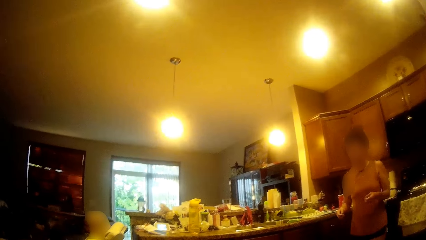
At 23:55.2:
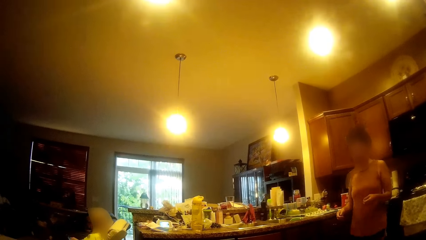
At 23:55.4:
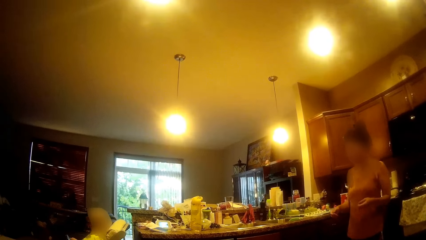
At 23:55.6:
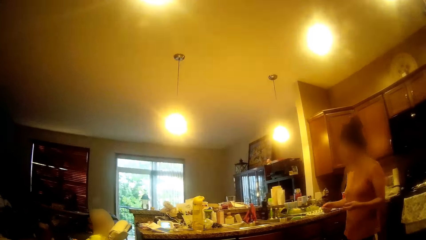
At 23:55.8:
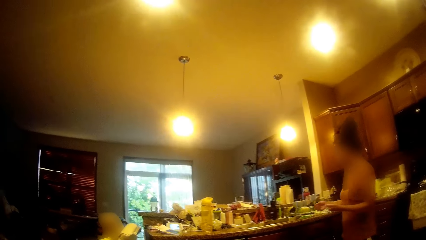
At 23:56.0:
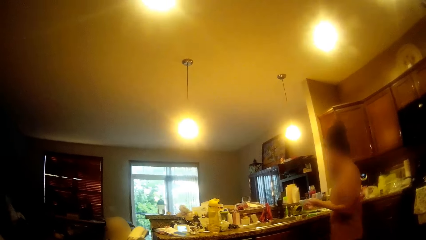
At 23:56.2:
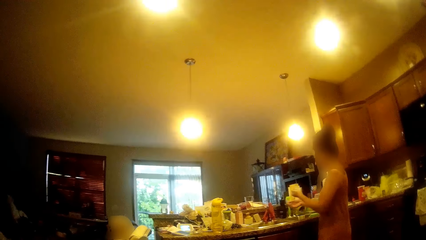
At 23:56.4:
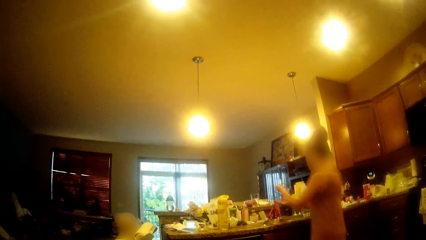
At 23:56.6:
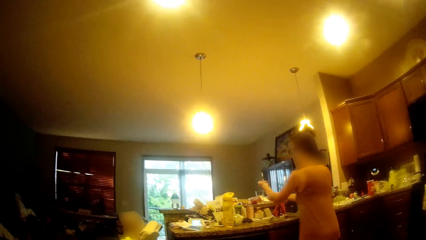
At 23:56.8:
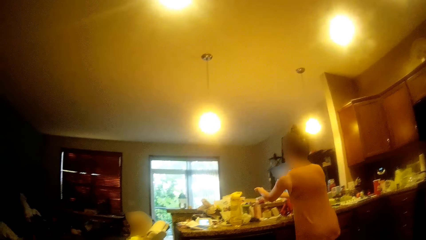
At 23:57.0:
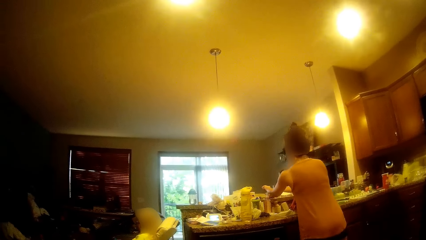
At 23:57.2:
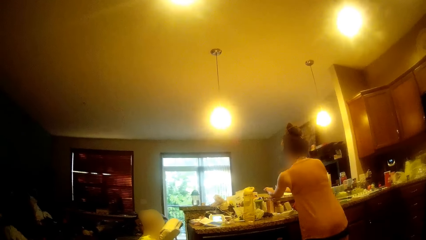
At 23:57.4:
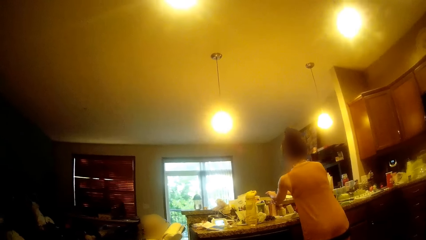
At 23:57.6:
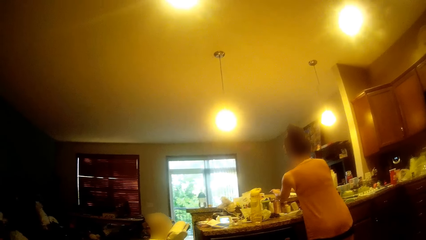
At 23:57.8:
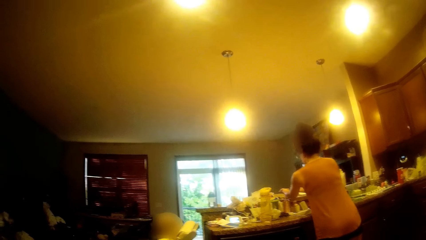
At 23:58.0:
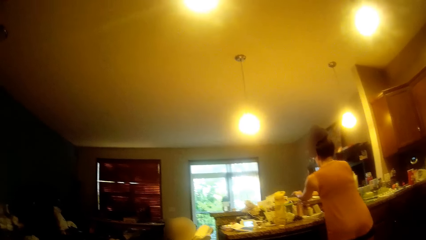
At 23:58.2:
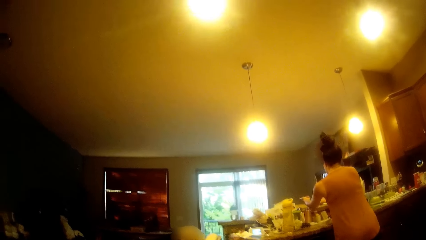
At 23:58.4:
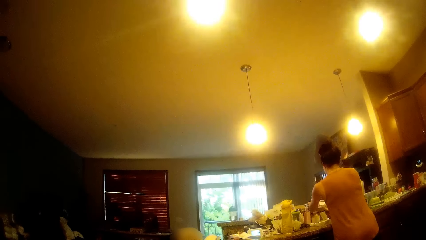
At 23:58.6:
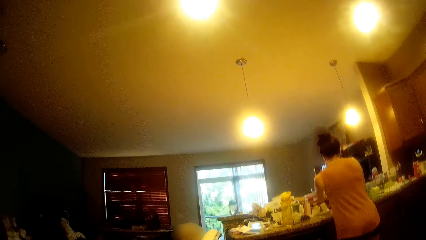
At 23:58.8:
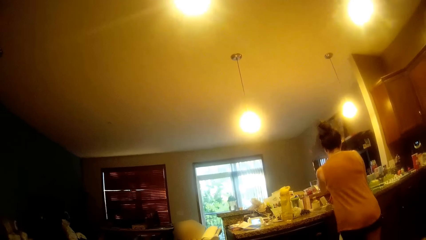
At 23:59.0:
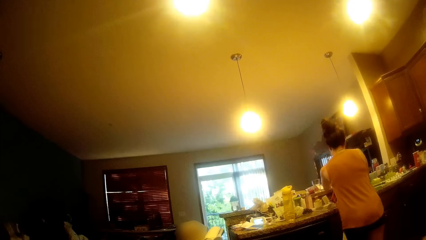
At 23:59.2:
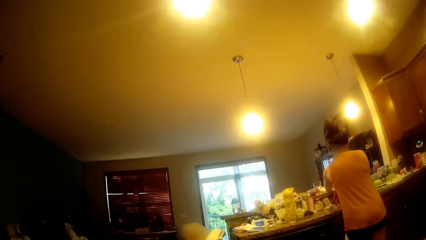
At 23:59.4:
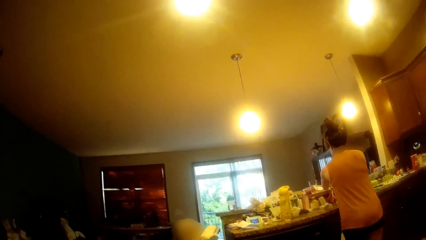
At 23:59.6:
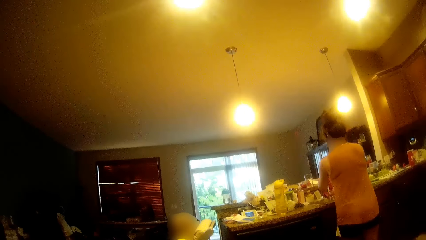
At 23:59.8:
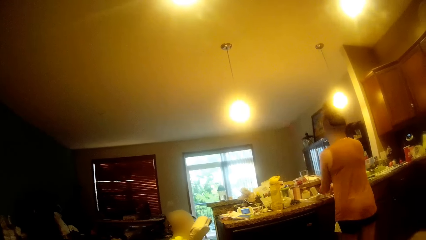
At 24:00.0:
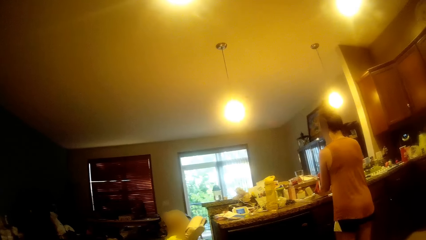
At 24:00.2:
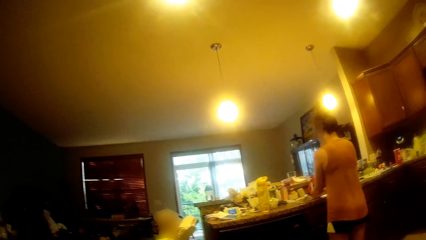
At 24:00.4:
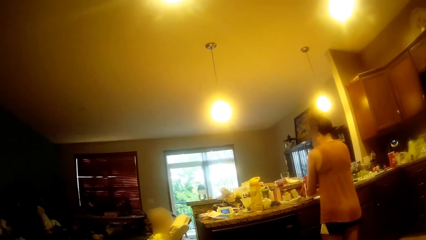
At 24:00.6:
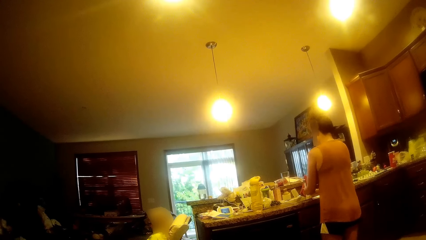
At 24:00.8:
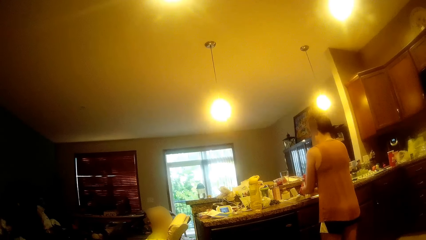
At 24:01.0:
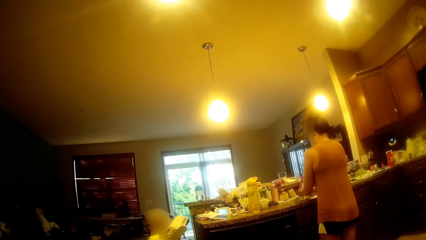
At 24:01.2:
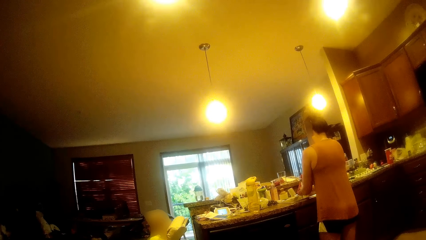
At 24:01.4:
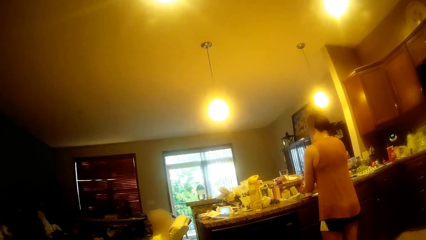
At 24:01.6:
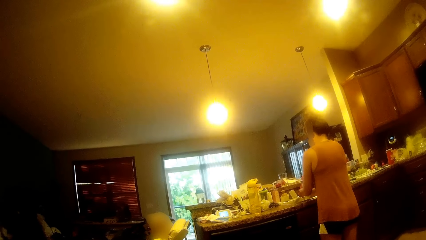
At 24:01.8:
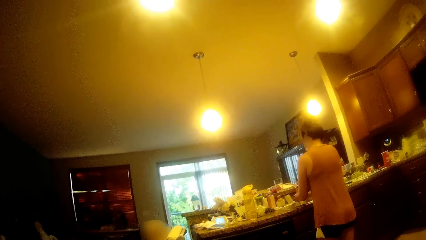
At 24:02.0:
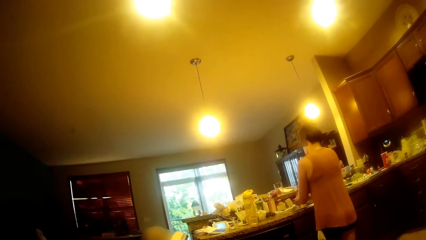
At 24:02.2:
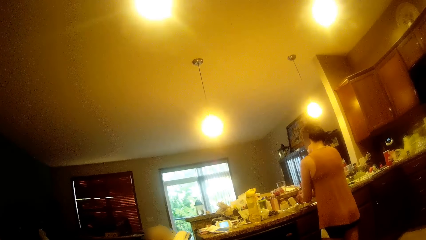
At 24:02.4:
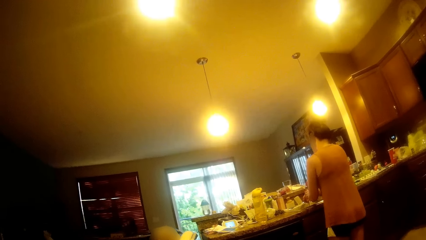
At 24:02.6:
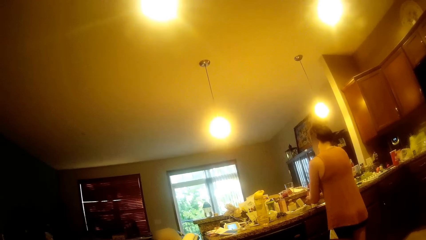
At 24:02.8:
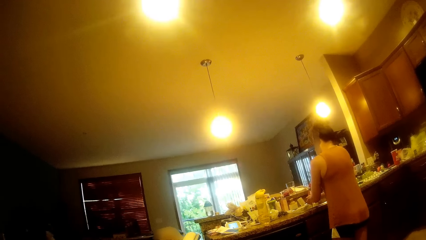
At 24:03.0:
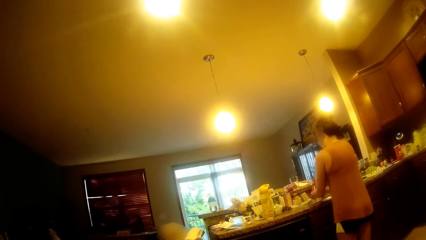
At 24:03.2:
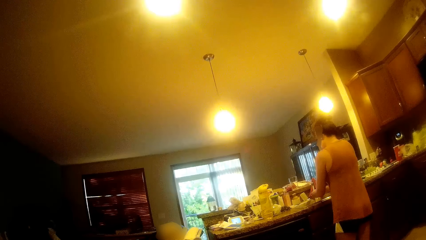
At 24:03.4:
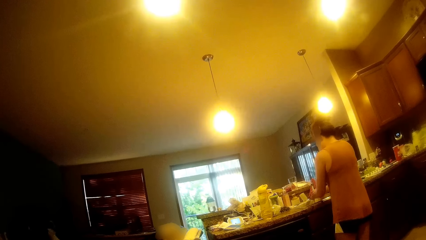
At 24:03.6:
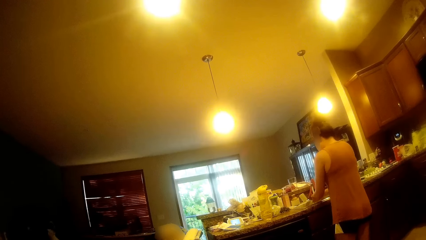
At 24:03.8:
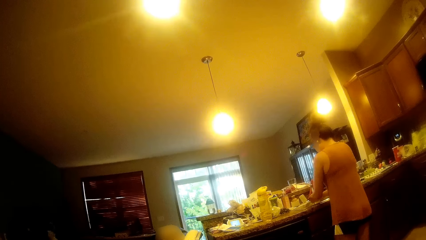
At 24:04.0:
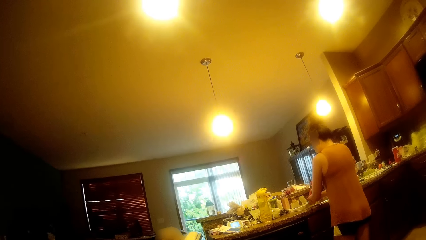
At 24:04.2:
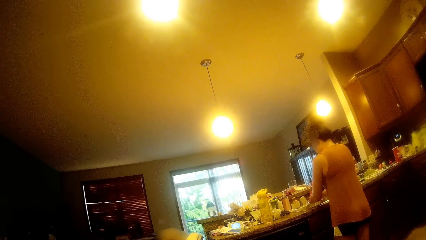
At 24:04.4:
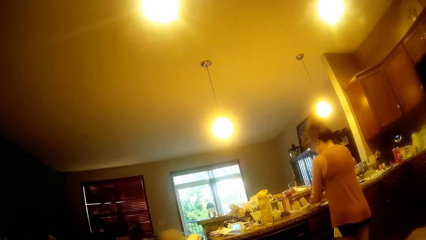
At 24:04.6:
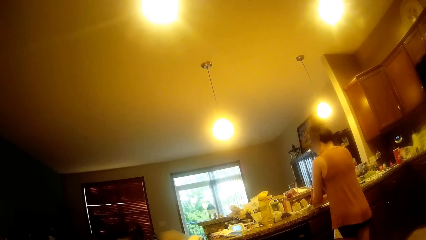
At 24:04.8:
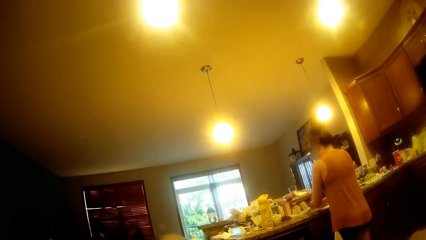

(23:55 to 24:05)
A woman moves around. The woman opens a tap with her left hand. The woman washes both hands in the tap.

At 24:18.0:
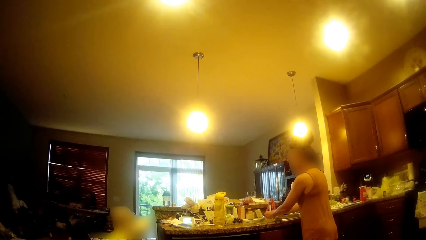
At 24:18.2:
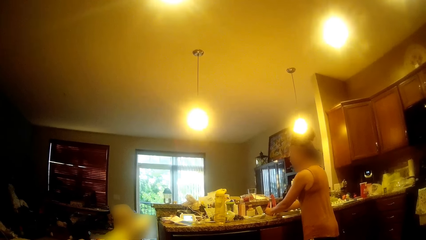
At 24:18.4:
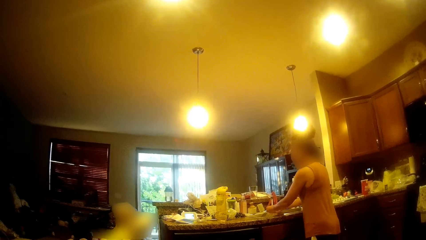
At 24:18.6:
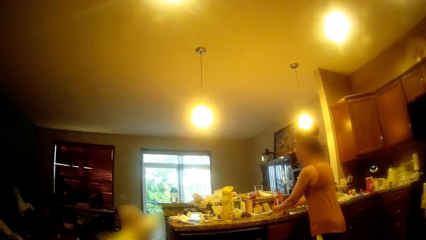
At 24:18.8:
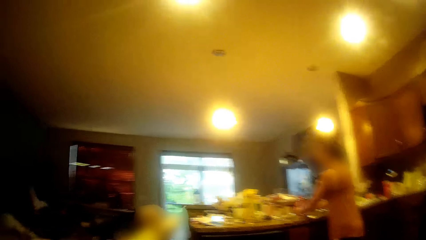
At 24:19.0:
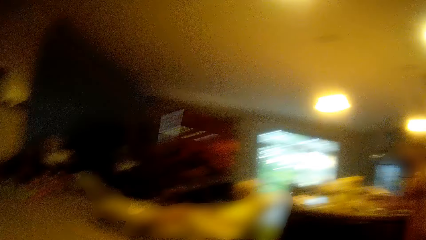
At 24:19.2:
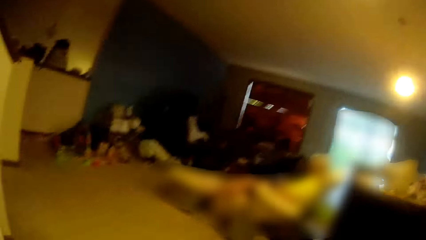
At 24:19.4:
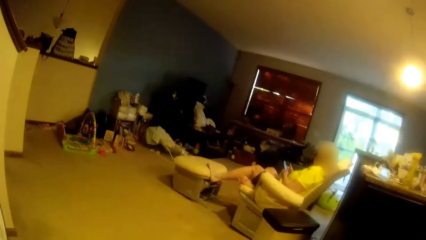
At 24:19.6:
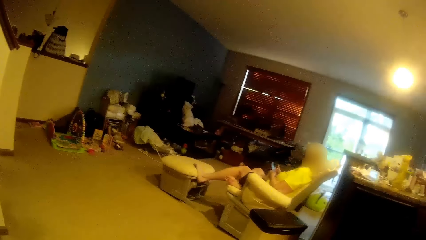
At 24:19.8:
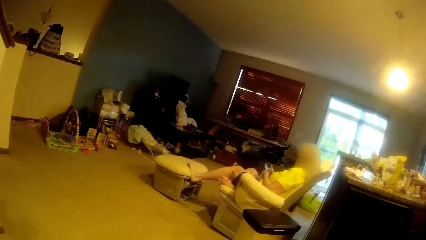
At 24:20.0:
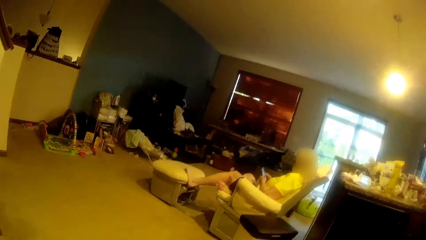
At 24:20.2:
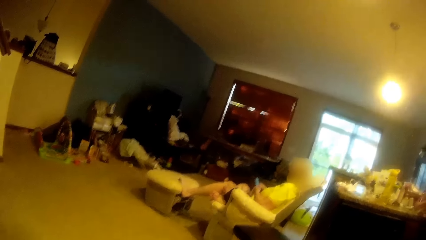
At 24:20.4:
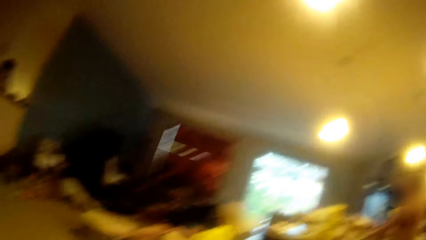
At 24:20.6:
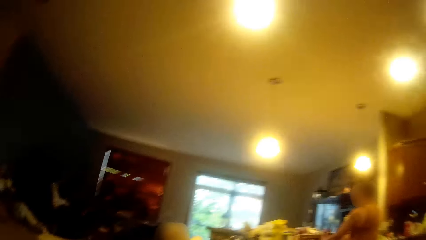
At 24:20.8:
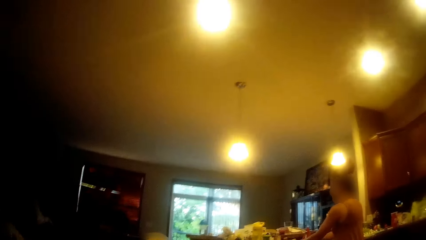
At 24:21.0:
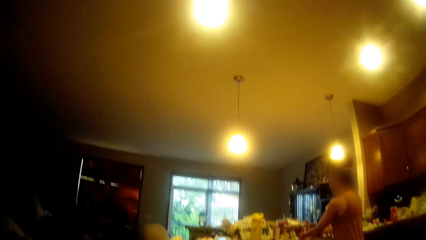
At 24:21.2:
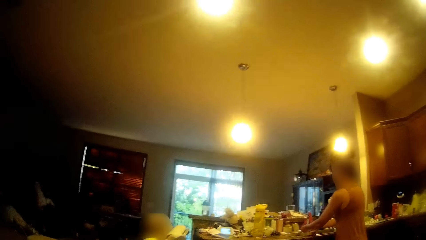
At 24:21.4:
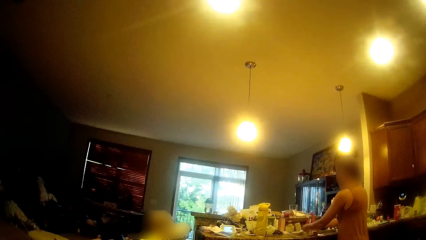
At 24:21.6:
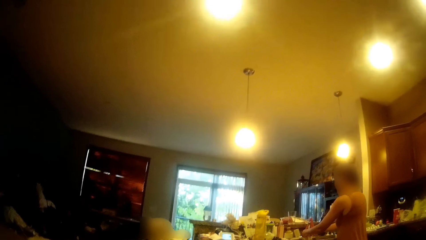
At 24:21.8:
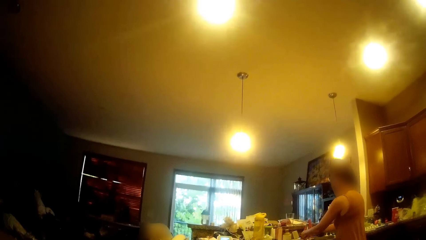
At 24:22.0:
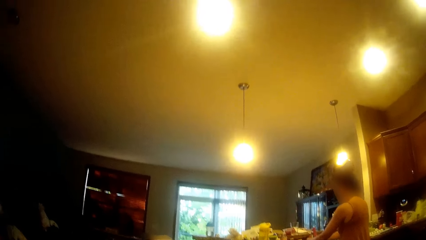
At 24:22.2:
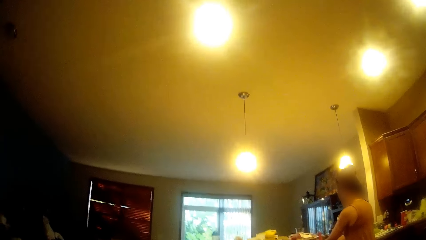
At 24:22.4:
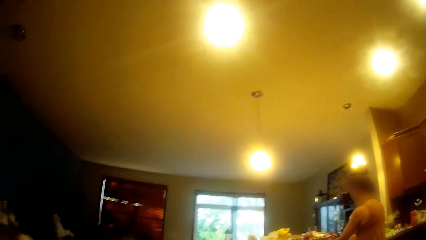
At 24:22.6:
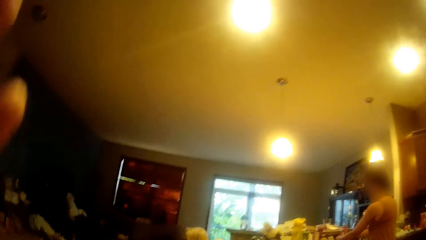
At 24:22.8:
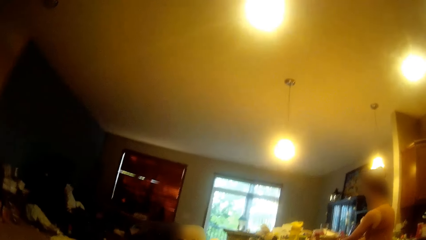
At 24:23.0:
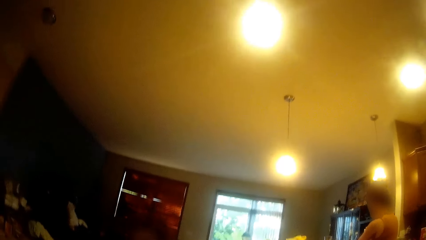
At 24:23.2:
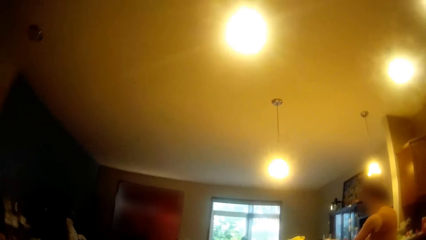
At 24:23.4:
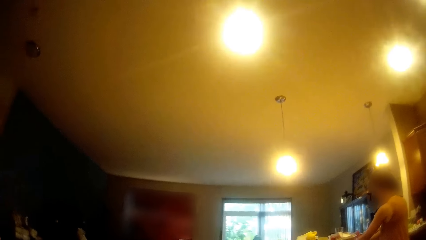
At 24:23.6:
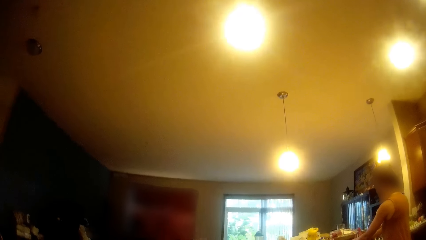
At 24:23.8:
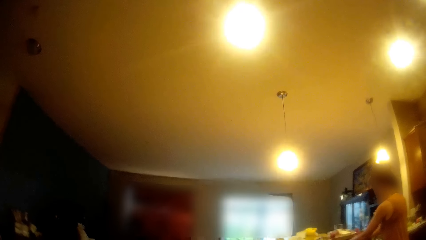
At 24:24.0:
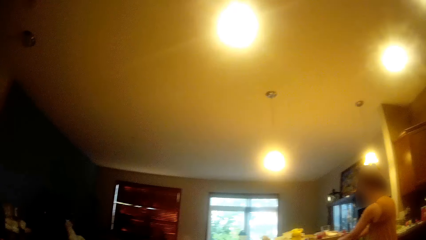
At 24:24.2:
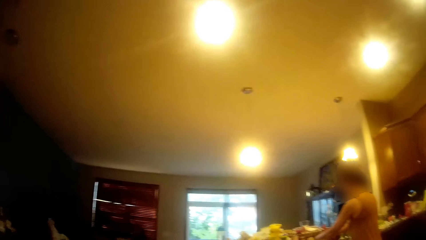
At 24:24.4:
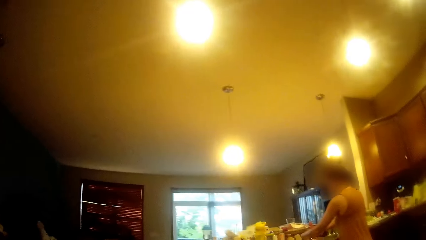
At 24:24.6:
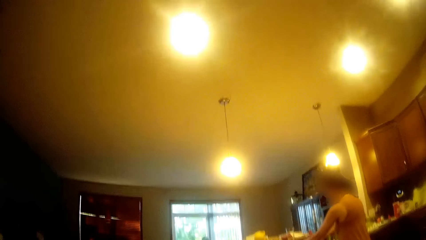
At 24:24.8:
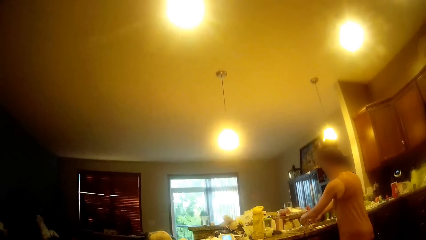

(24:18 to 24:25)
The camera wearer looks around. A woman operates a mobile phone with both hands. The camera wearer adjusts her hair with her left hand.
